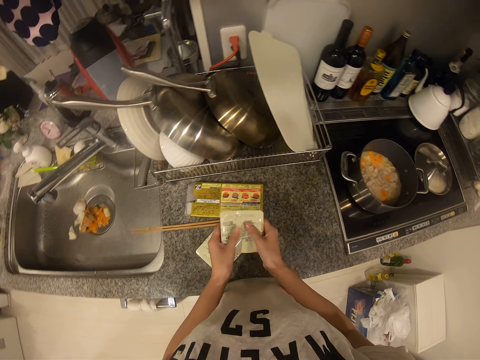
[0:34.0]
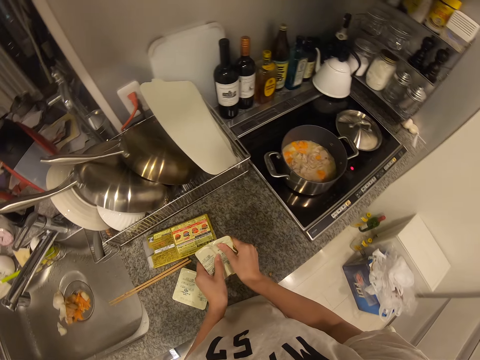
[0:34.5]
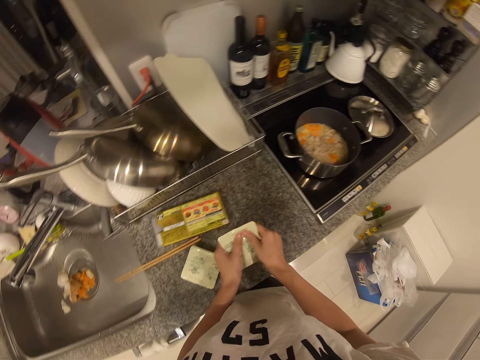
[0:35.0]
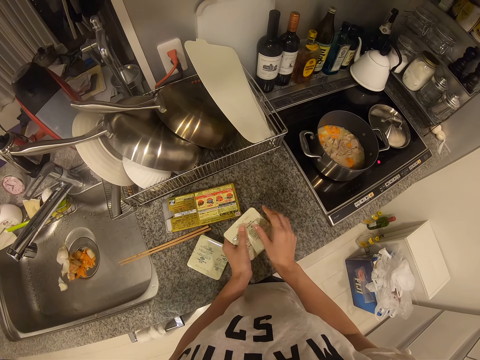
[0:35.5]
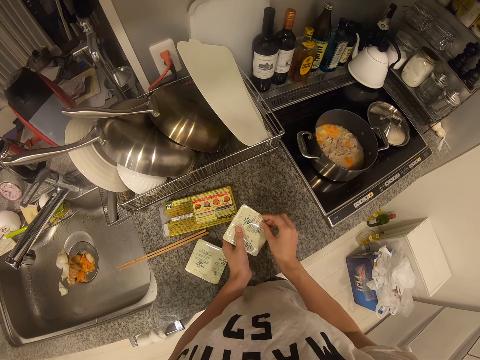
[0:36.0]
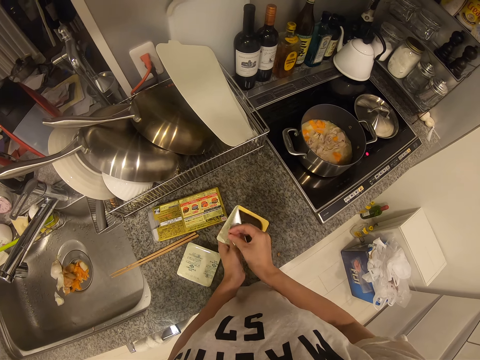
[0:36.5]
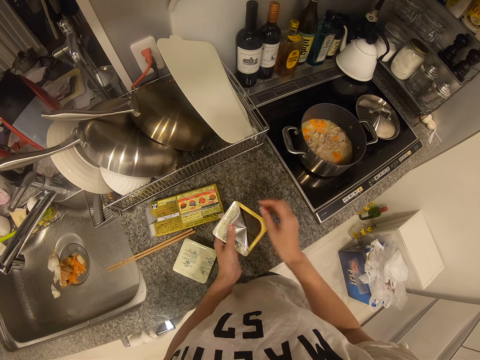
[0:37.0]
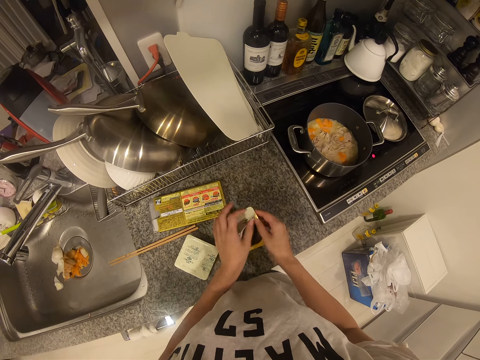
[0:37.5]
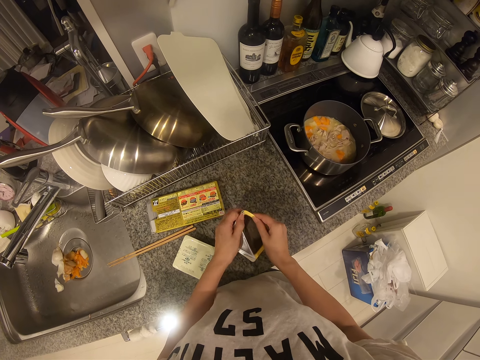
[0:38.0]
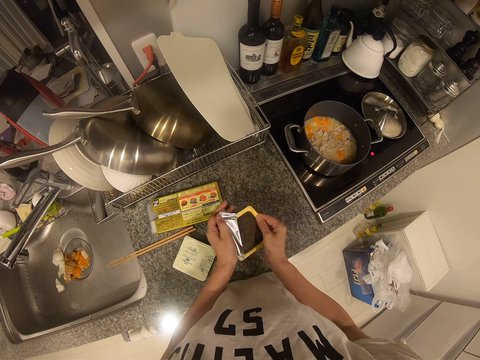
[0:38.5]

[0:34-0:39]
The camera wearer cuts something. They break the seasoning seal.

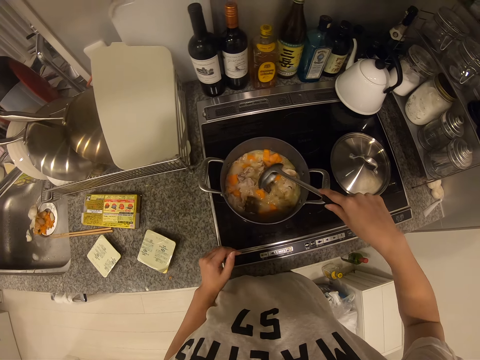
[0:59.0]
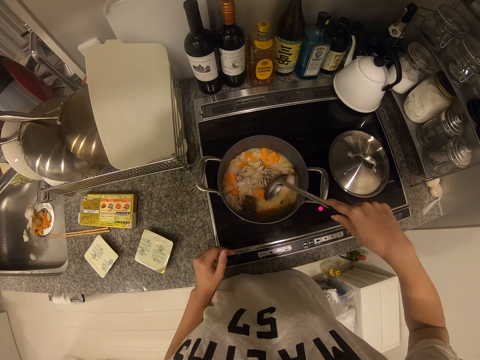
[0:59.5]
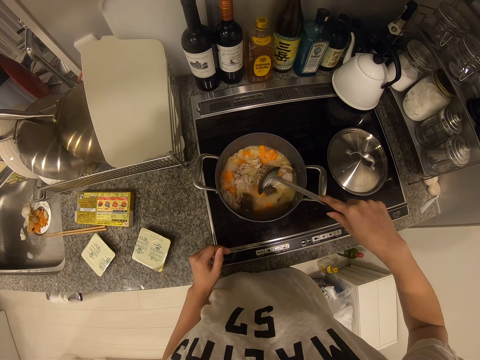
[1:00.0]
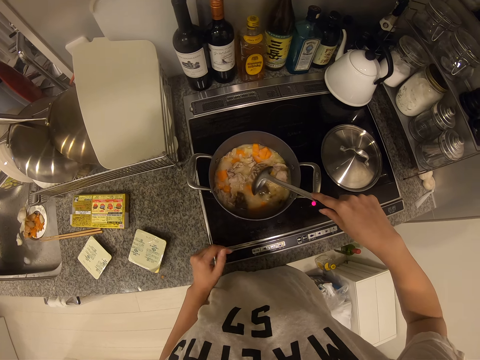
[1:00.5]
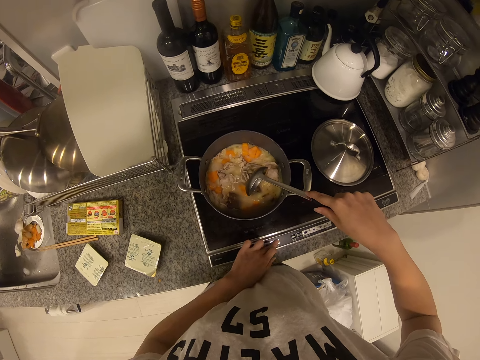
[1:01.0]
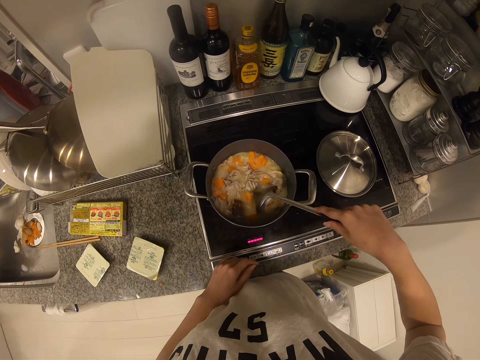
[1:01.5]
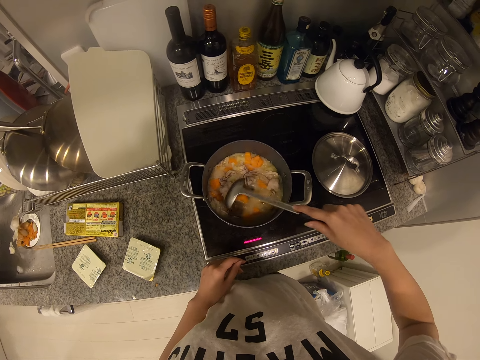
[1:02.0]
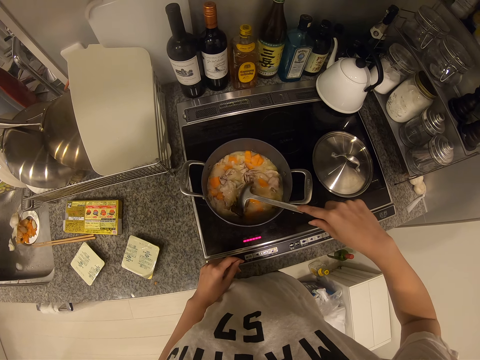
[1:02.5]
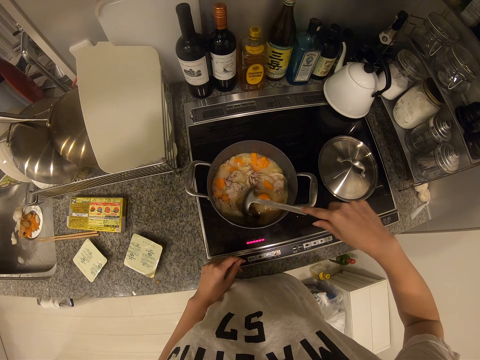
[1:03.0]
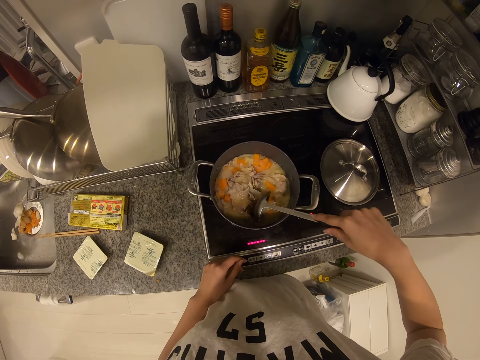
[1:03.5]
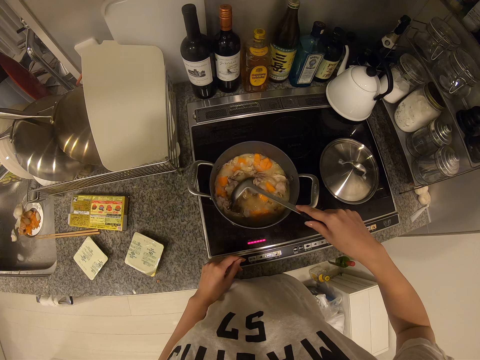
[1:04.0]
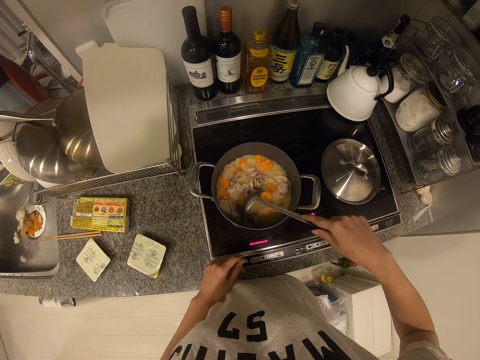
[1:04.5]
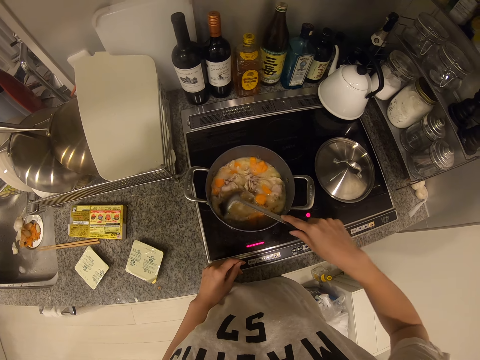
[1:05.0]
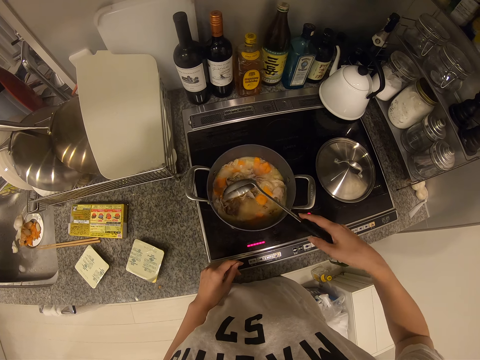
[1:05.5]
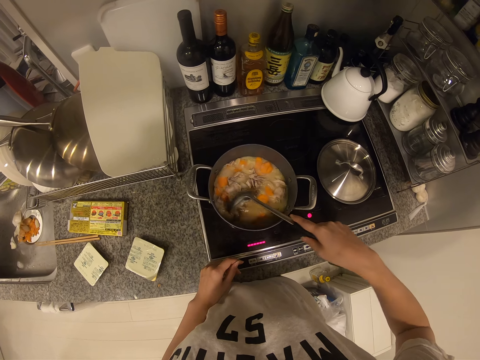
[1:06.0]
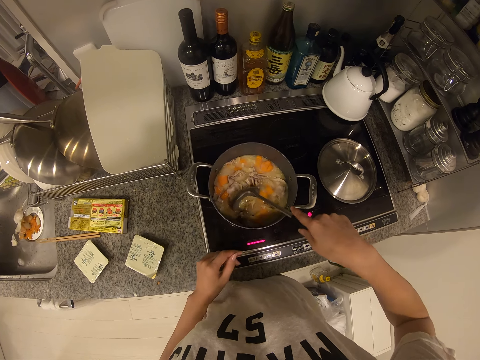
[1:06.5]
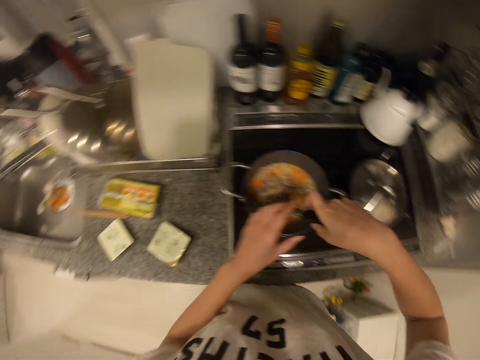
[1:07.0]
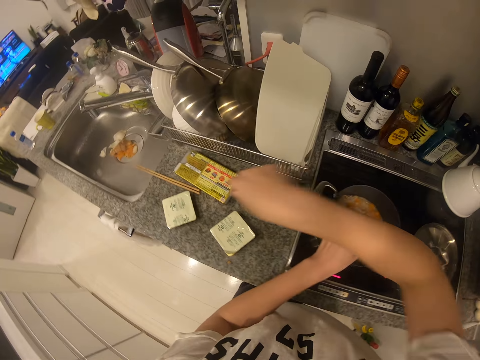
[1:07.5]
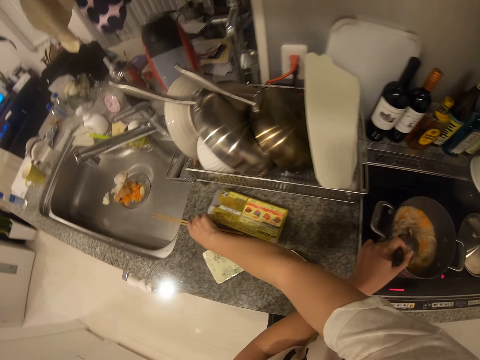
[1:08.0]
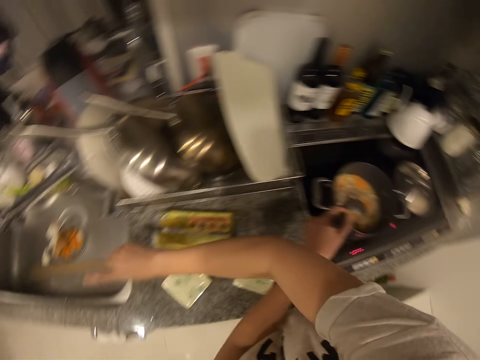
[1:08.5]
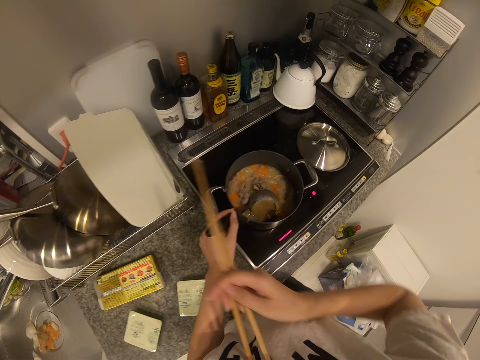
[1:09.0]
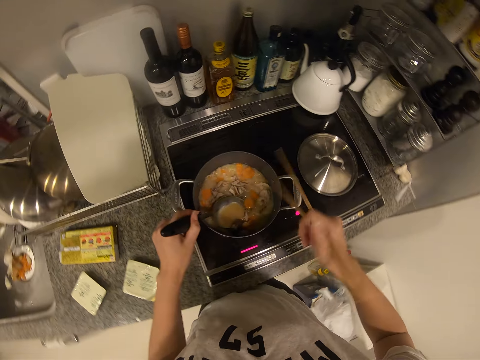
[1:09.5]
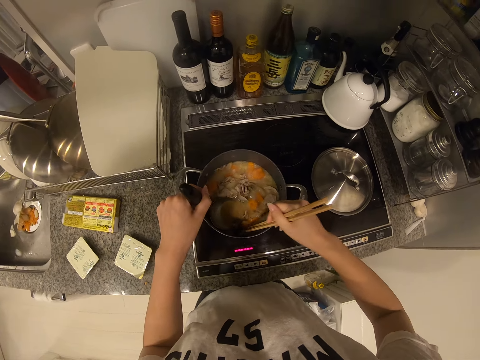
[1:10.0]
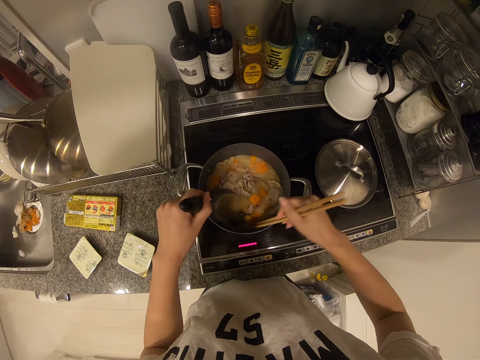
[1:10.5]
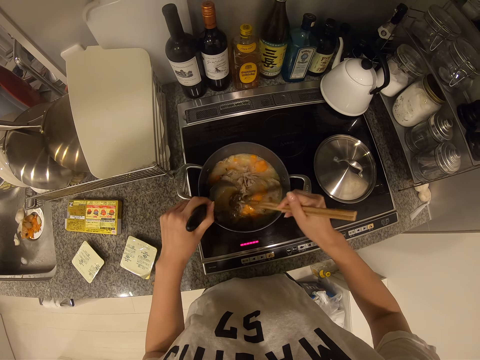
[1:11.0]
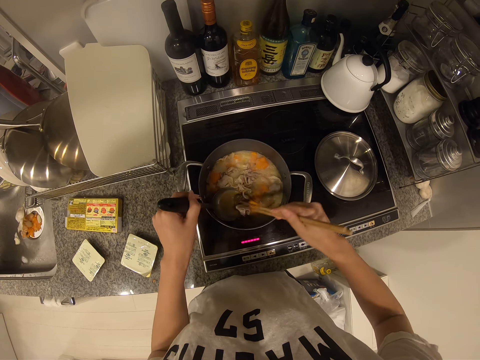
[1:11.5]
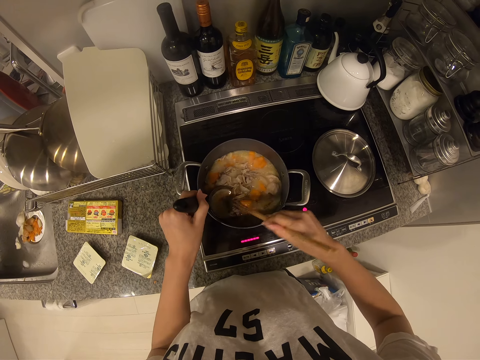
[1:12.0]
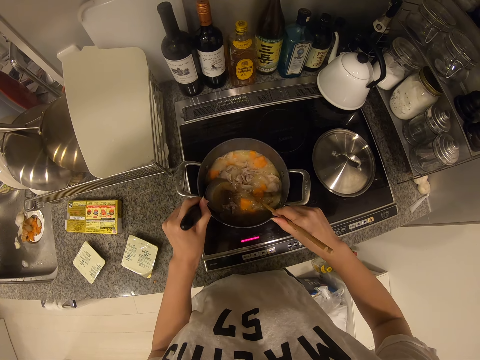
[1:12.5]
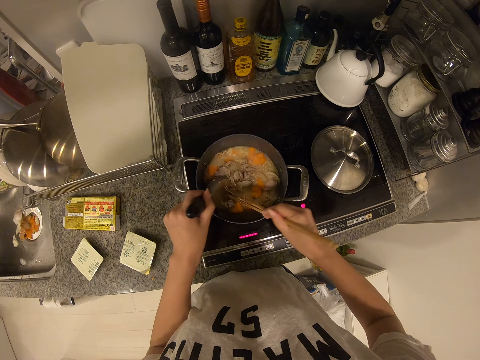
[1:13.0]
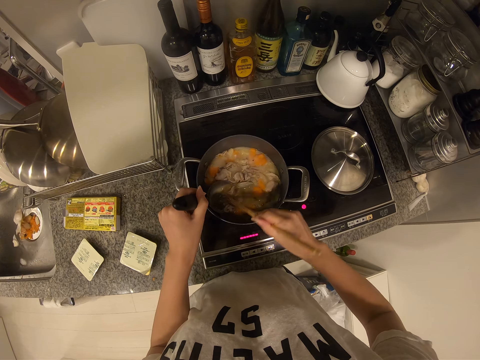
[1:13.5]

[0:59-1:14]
The camera wearer presses the cooker controller. They pick up a chopstick. They stir the food with the chopstick.

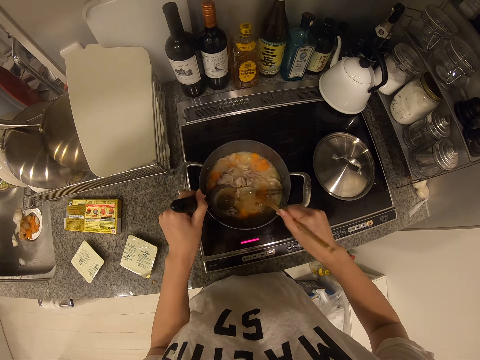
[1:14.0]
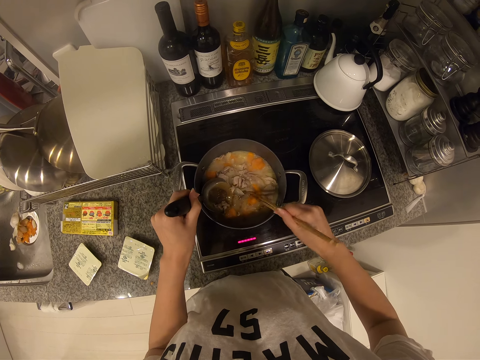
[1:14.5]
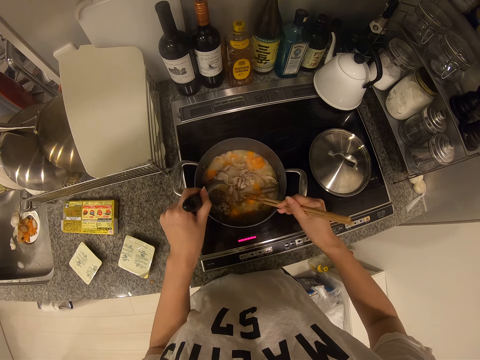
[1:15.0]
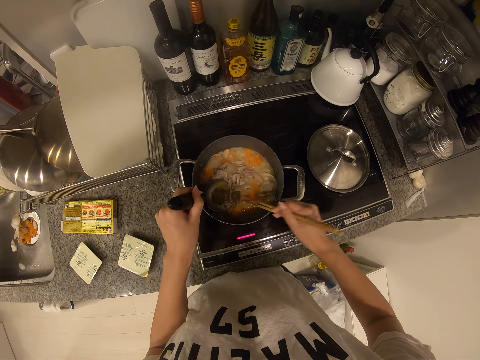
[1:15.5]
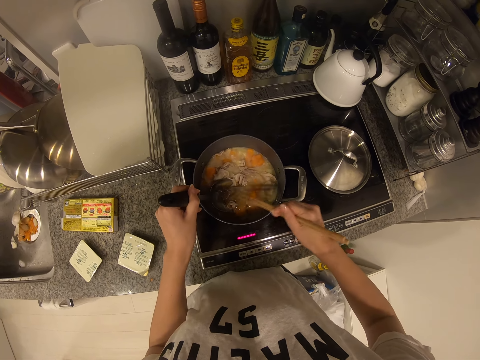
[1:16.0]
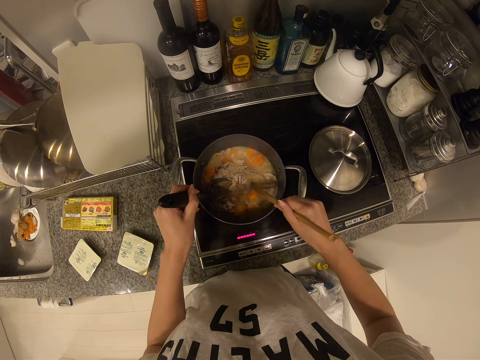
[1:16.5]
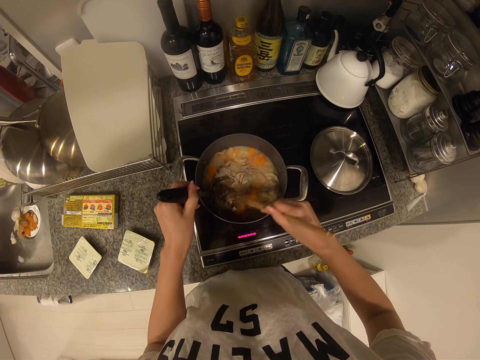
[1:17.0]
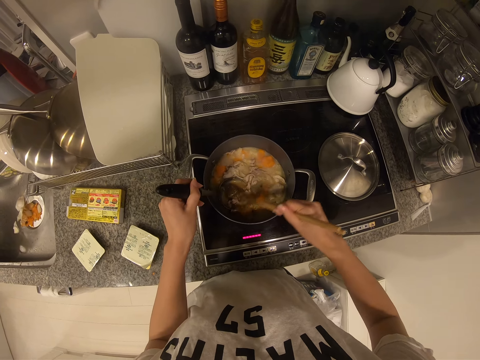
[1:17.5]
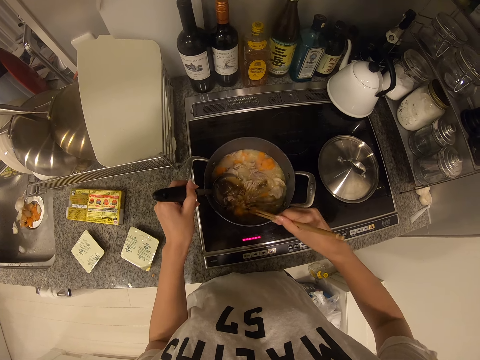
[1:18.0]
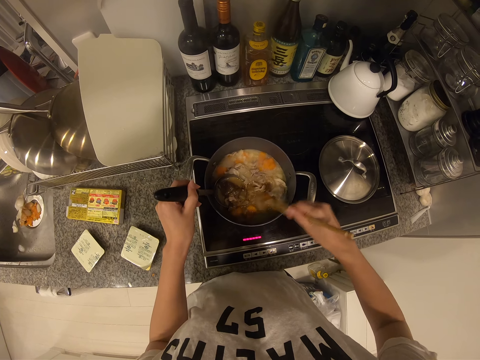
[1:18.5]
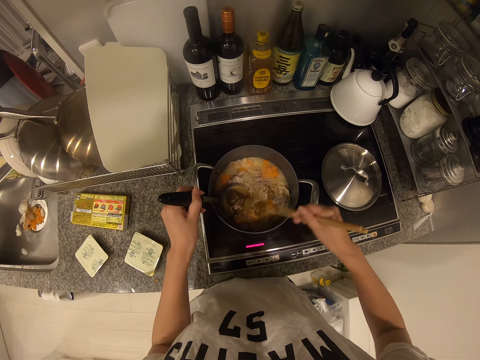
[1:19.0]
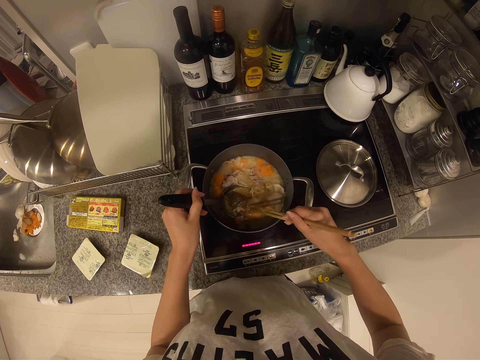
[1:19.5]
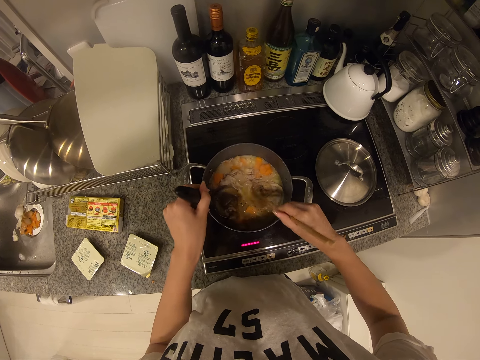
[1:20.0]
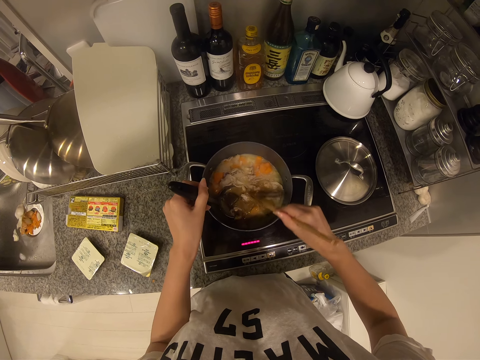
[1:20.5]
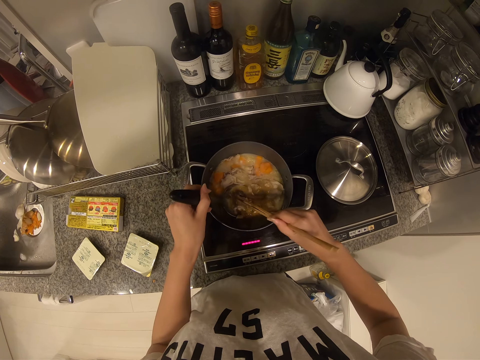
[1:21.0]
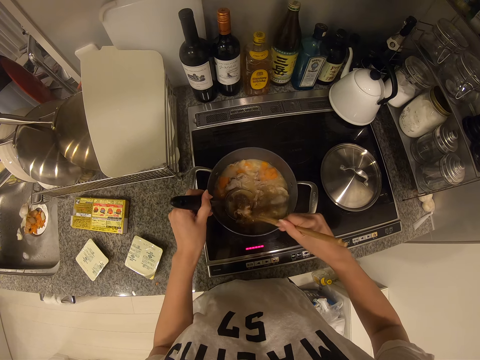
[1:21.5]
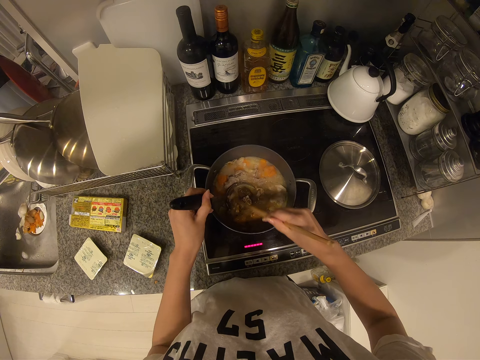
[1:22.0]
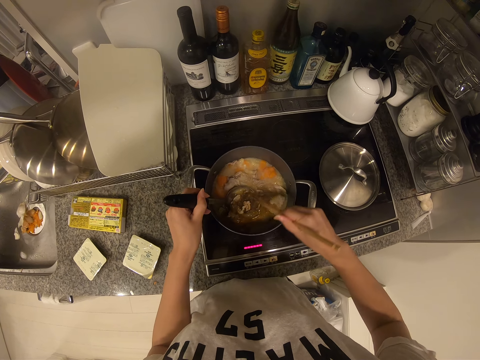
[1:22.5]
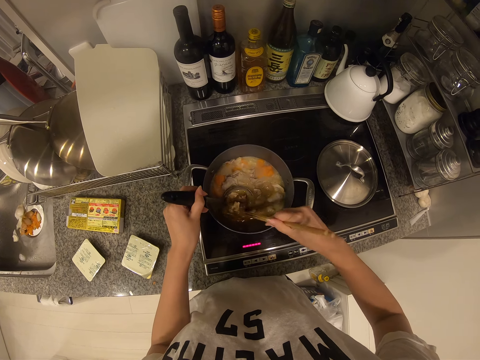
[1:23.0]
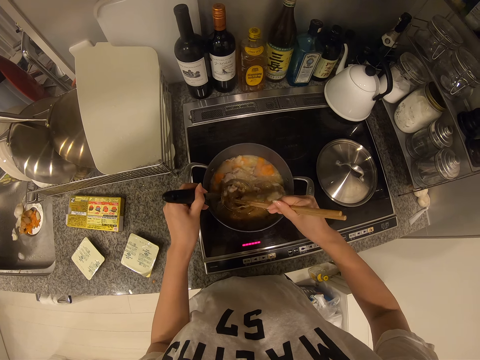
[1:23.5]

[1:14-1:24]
The camera wearer puts something in a serving spoon. They put something in the serving spoon again. They stir something. They put something in the serving spoon. They stir something.
